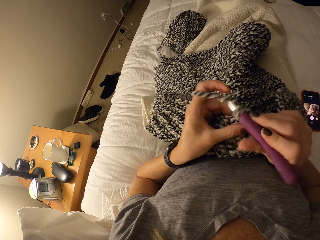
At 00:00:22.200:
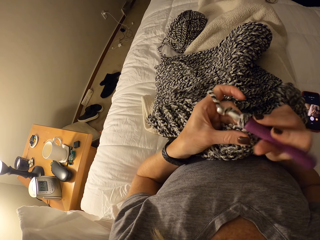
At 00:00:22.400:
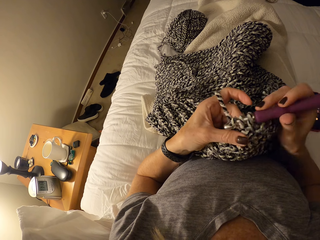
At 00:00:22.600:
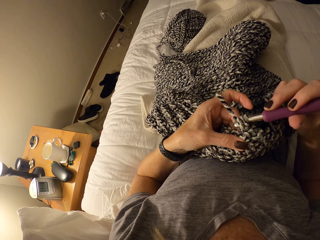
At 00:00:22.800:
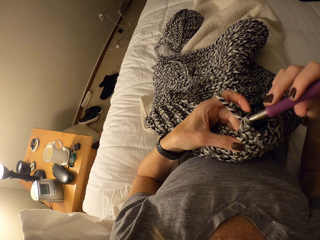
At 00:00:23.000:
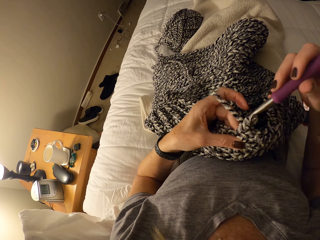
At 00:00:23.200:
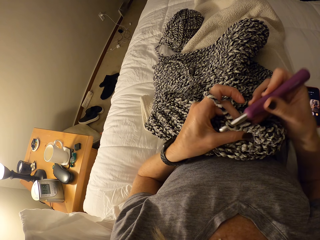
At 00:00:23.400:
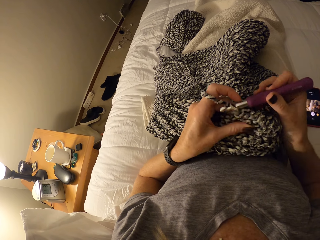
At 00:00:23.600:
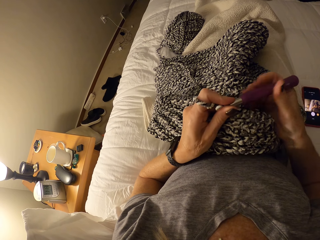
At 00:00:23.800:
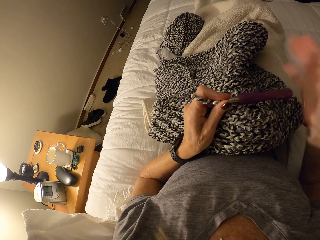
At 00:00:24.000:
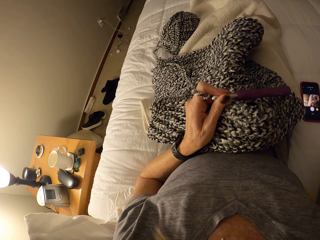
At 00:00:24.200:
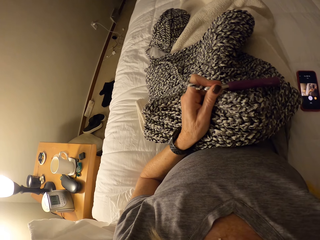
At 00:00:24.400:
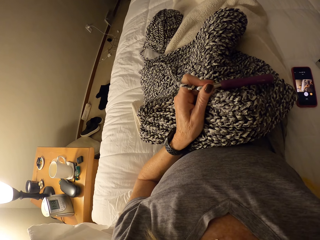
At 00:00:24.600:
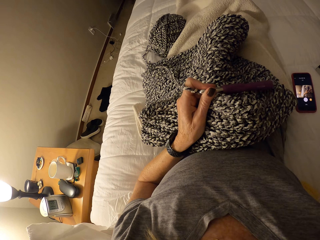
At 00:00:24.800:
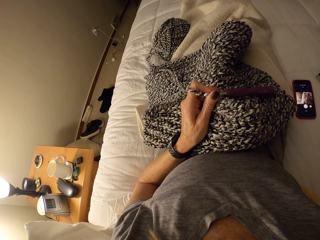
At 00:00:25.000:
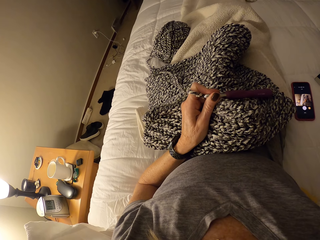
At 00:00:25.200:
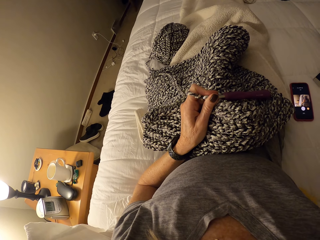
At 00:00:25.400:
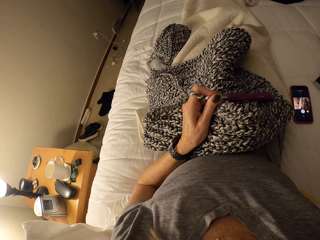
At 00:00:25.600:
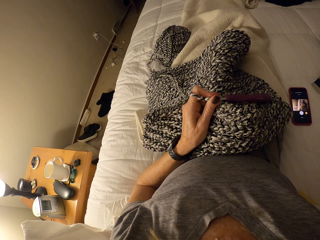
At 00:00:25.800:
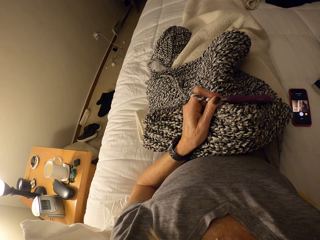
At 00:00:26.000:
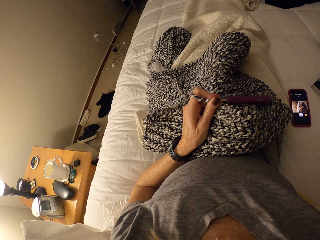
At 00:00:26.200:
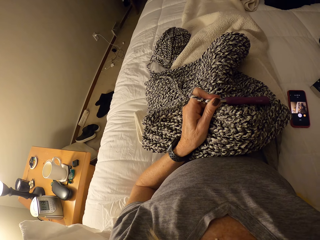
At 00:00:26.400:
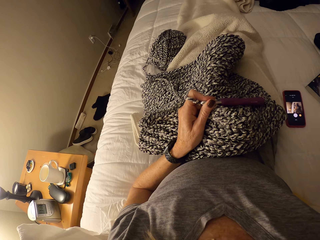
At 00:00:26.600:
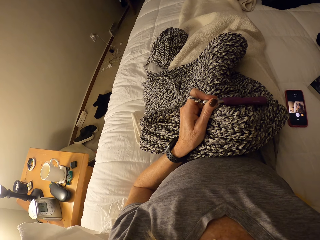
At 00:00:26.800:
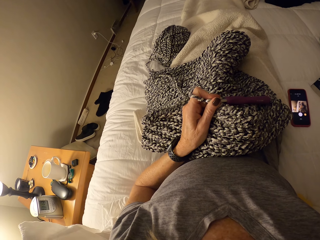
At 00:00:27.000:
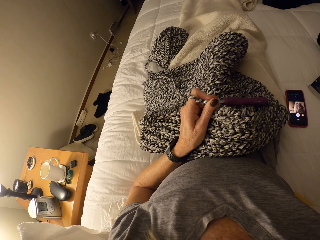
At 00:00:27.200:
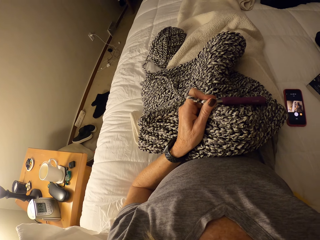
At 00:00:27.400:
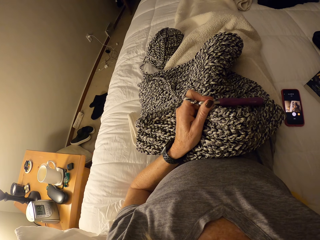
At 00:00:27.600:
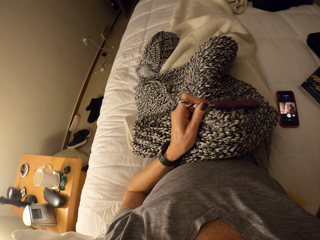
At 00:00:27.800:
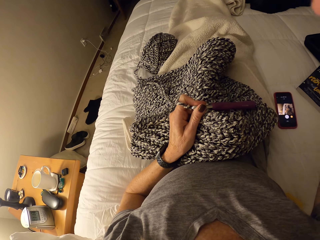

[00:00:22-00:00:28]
The camera wearer stops crocheting.
